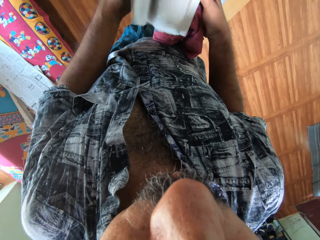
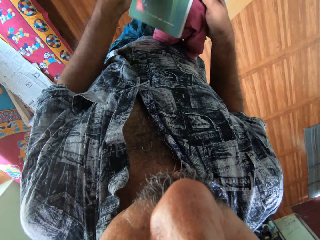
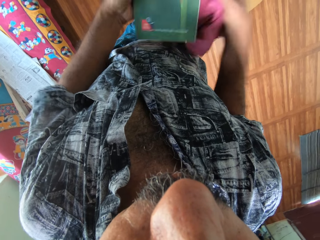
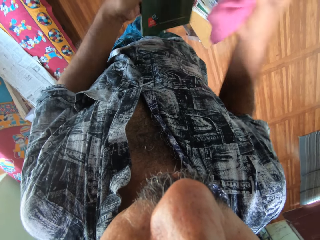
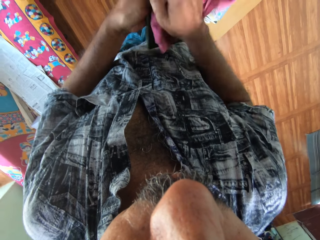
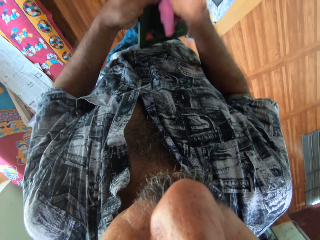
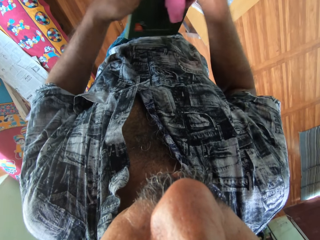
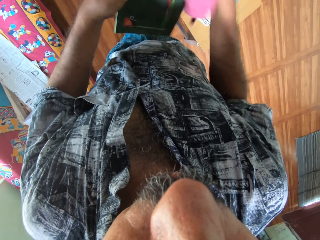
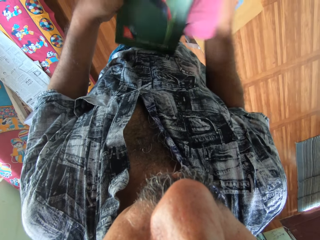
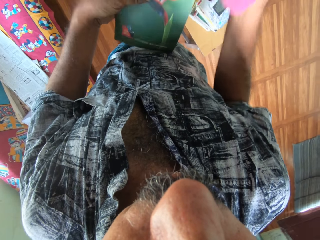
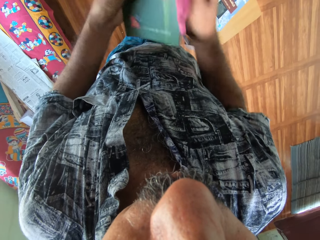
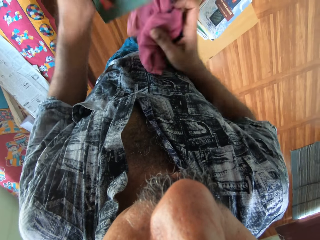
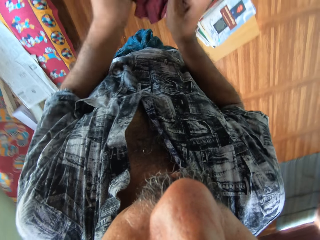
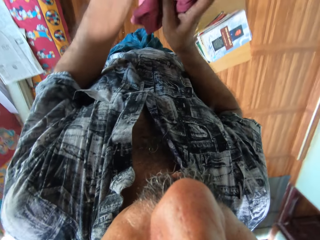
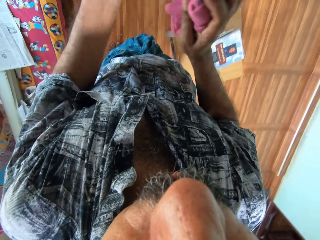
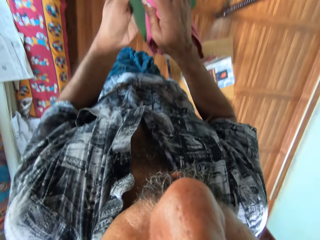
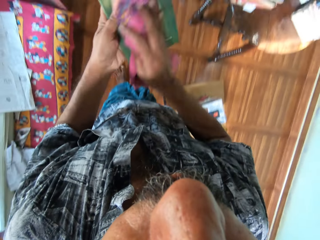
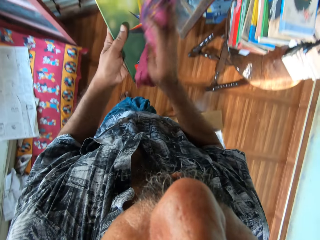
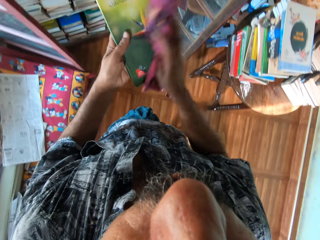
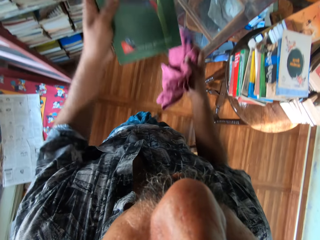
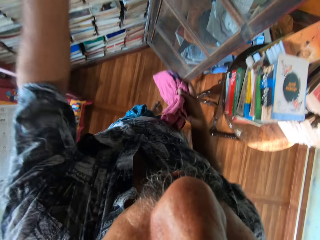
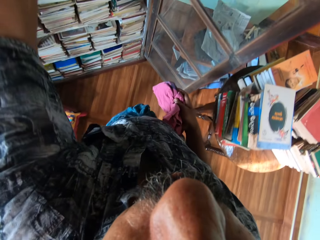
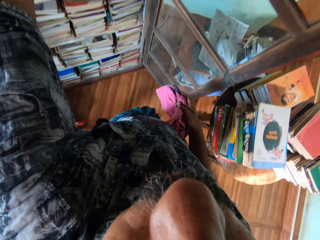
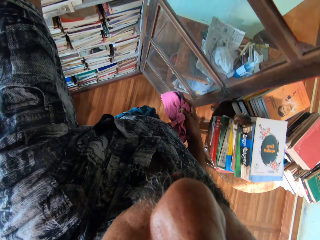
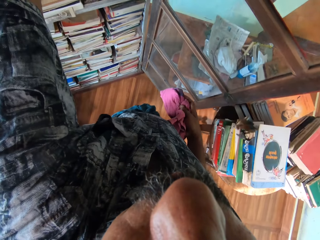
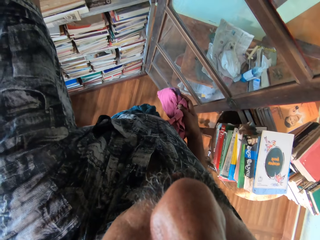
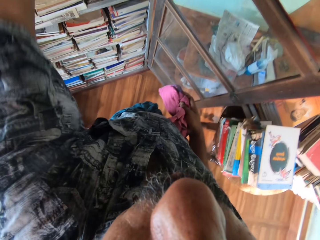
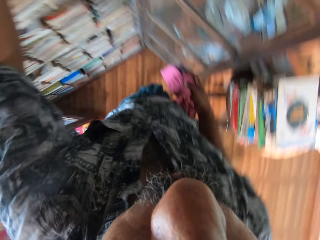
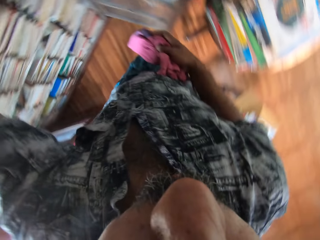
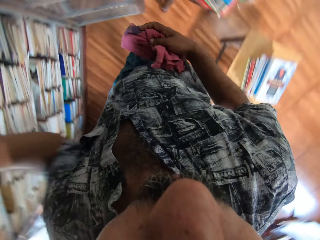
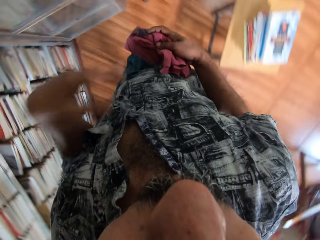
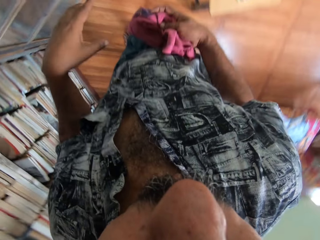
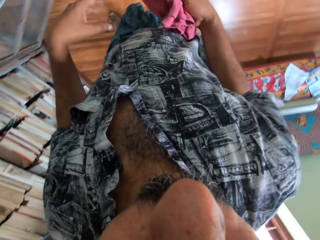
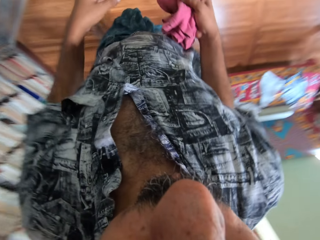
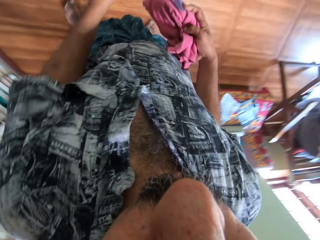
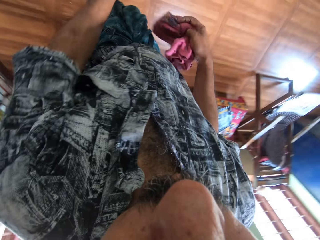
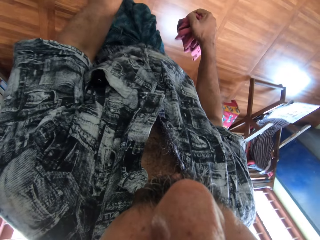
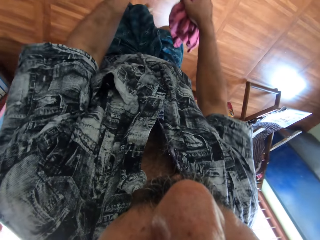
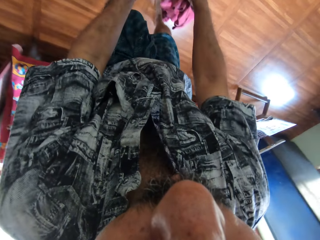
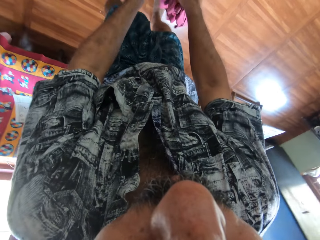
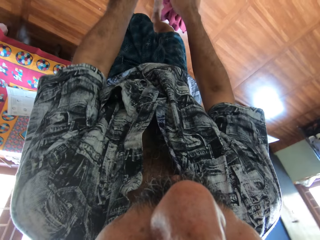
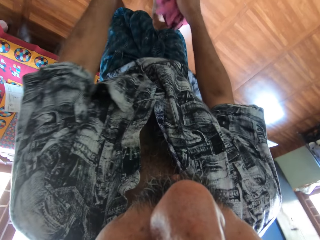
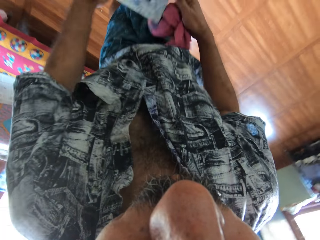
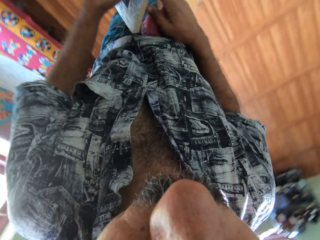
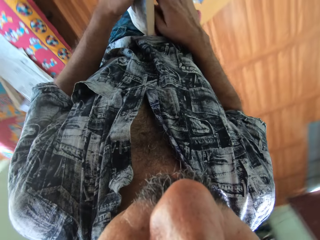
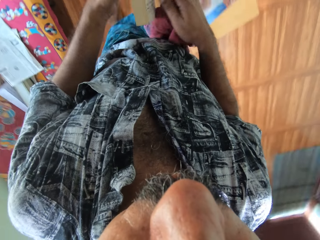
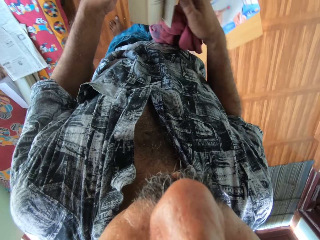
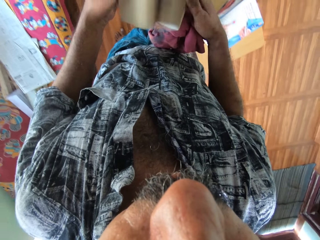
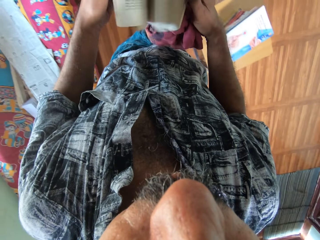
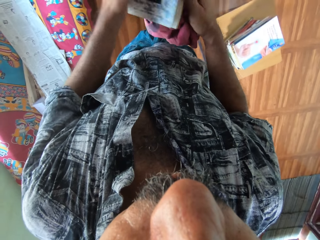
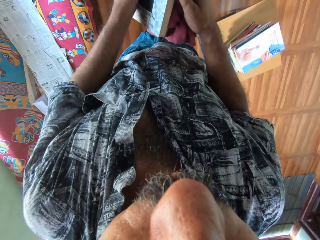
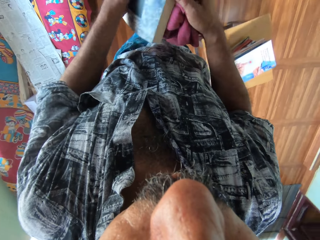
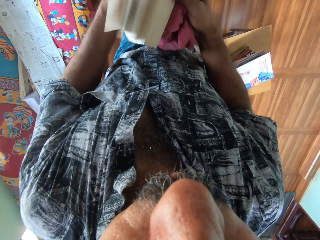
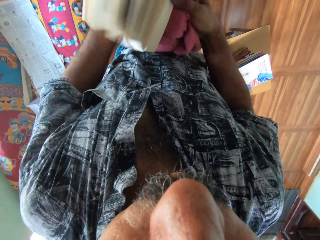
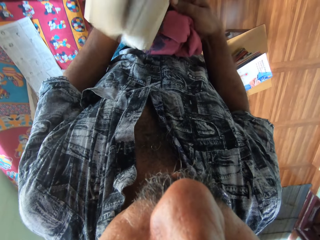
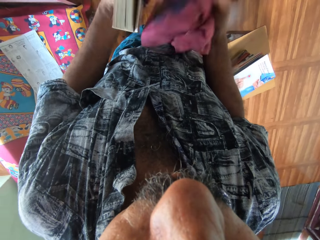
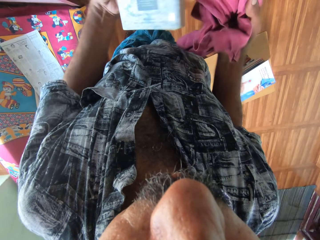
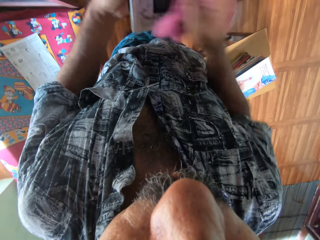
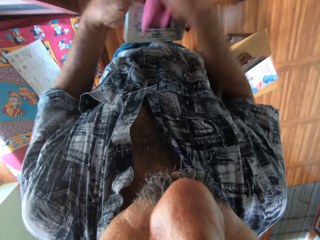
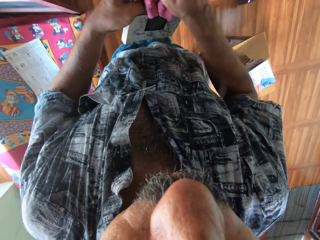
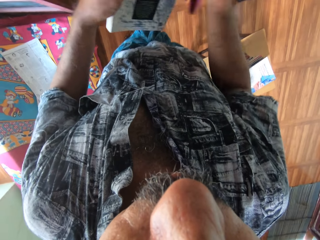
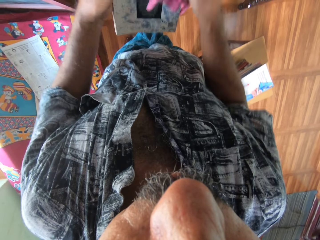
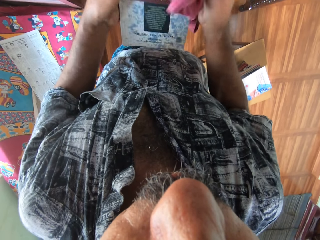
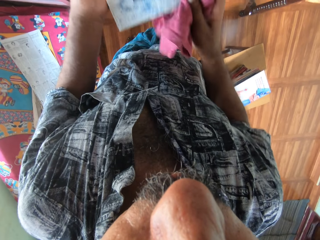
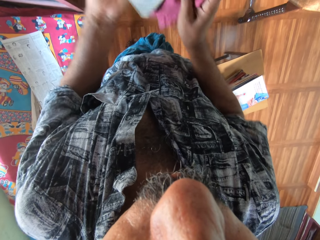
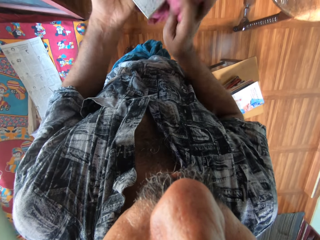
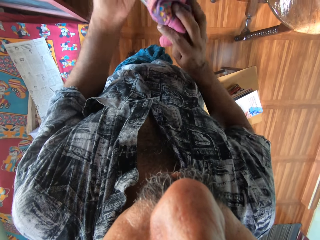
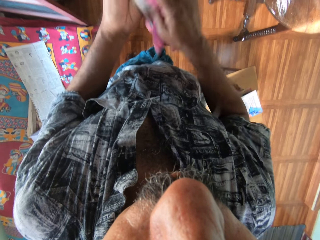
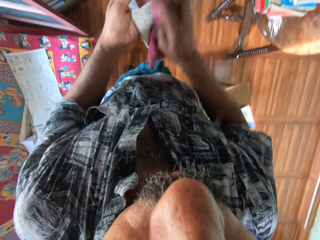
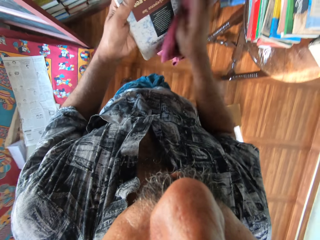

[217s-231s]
The camera wearer cleans the book with the piece of cloth in his right hand. He puts the book on the bookshelf with his left hand. He picks up a book from the stack of books with both hands. He flips the pages of the book with both hands. He cleans the book with the piece of cloth in his right hand.

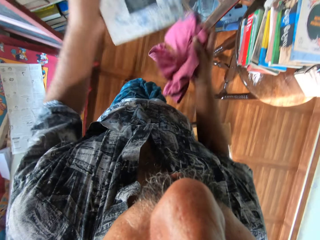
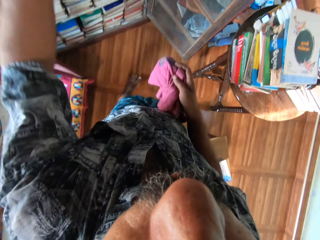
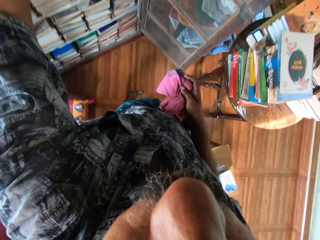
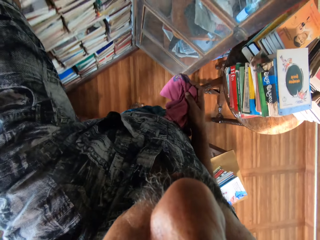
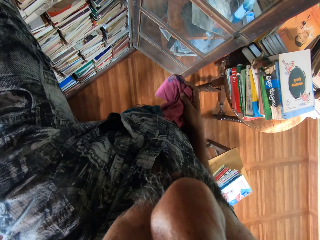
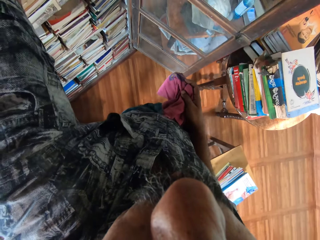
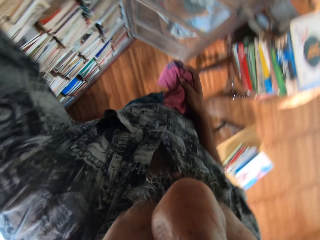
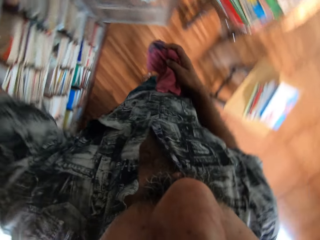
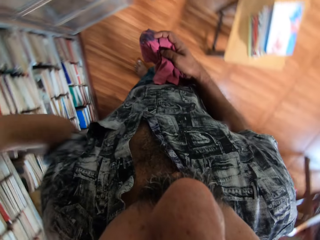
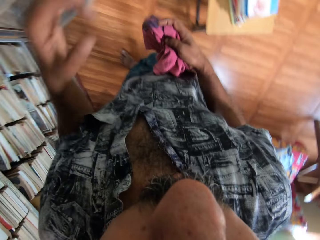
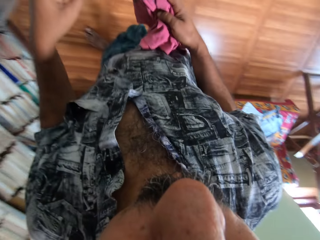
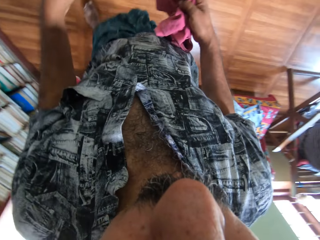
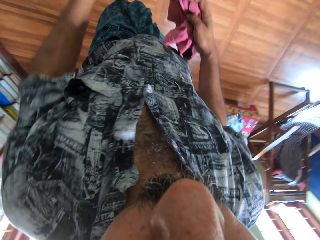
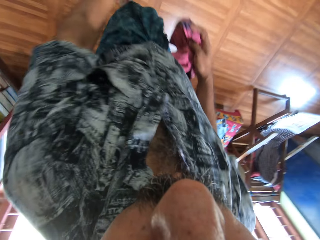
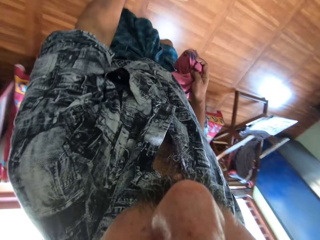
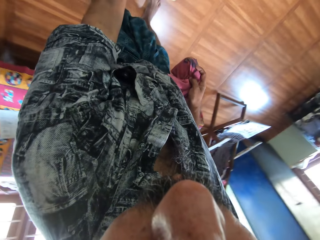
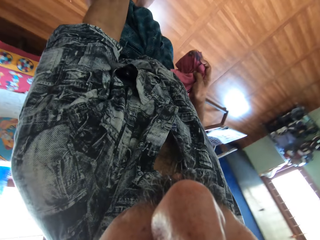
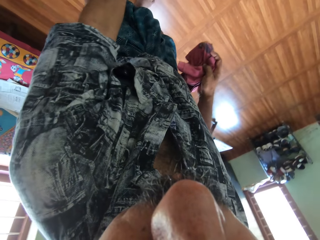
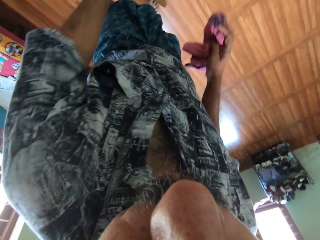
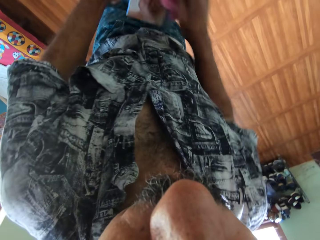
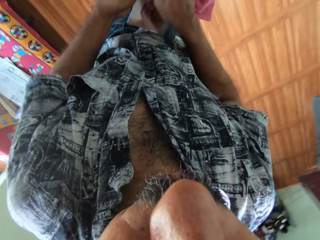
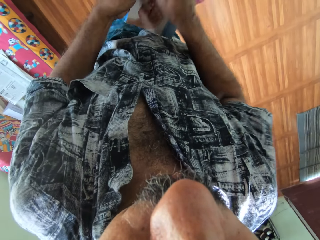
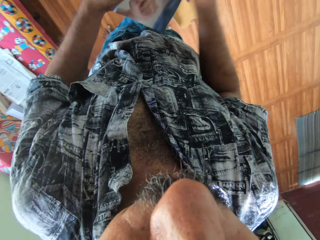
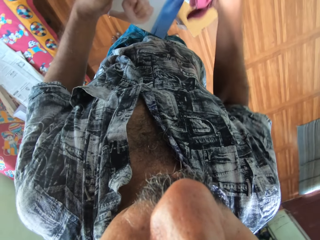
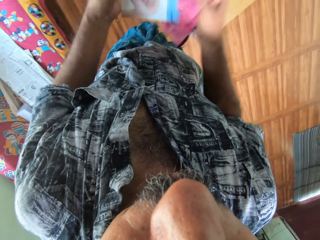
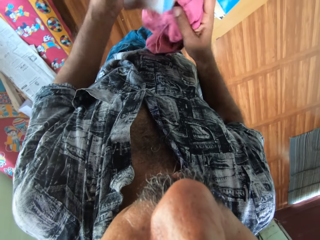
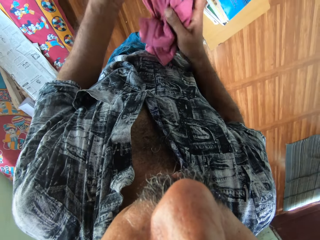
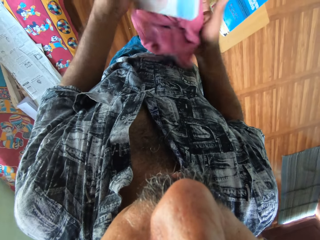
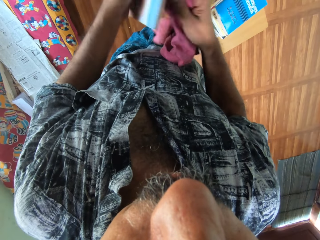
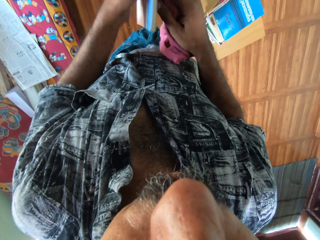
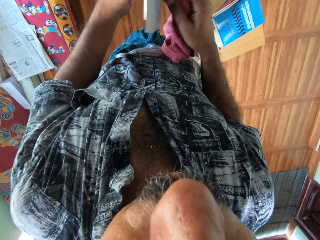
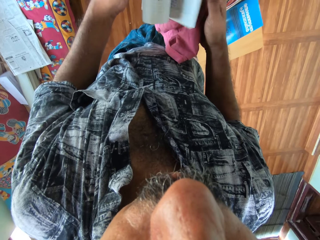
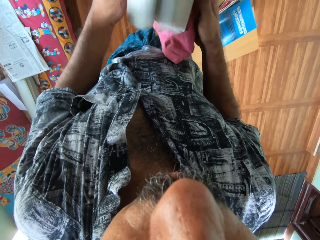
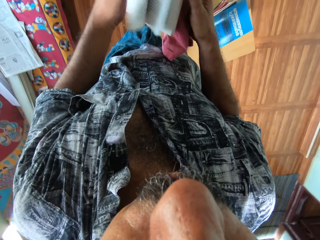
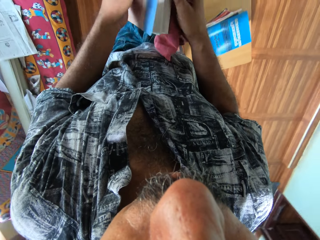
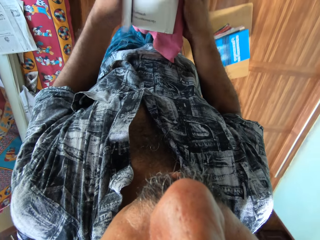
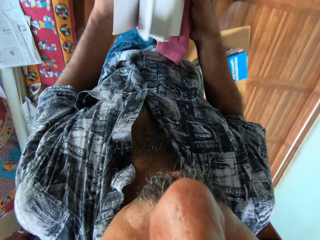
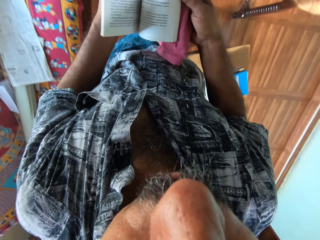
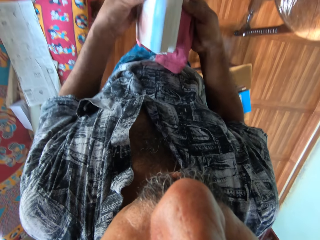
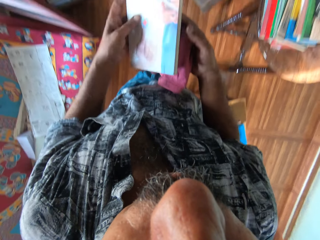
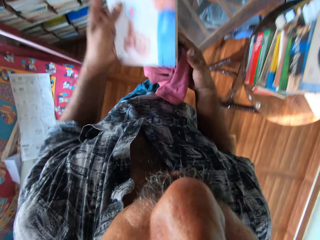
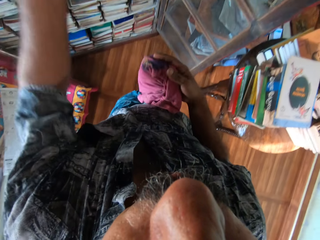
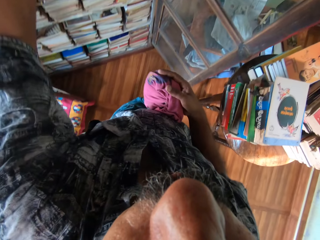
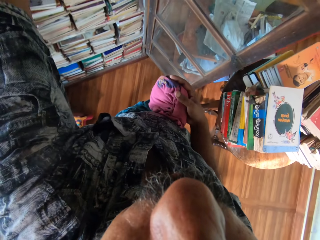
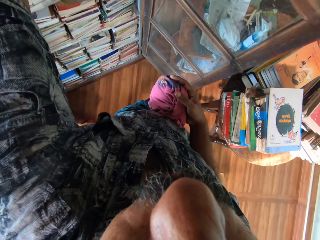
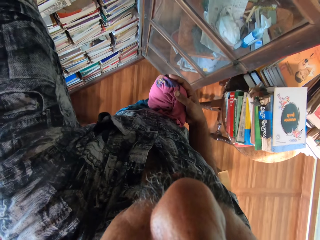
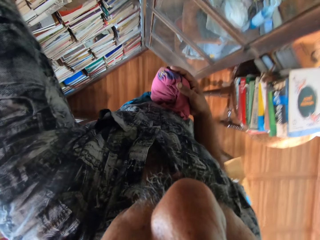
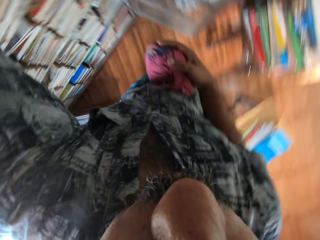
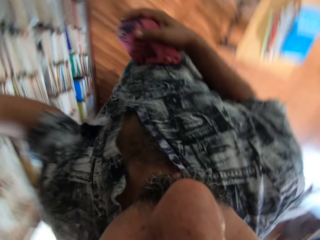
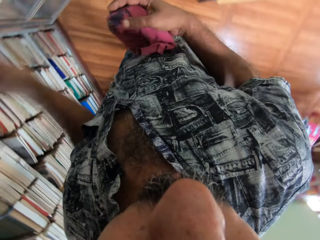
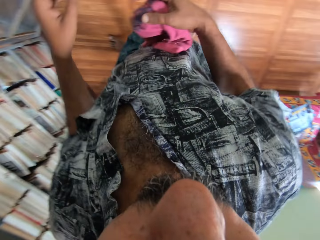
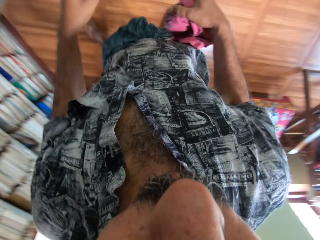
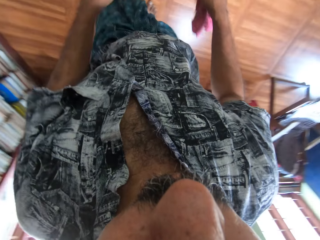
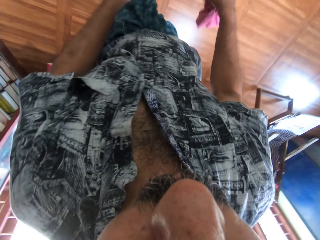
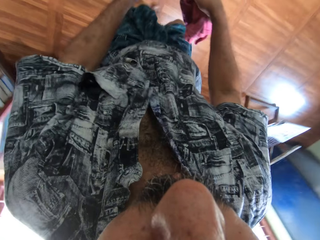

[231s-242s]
The camera wearer puts the book on the bookshelf with his left hand. He picks up a book from the stack of books with his left hand. He cleans the book with the piece of cloth in his right hand. He flips the pages of the book with both hands. He puts the book on the bookshelf with his left hand.
